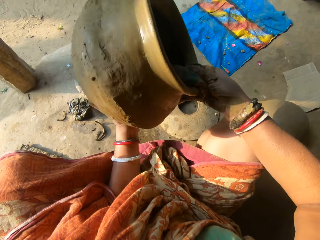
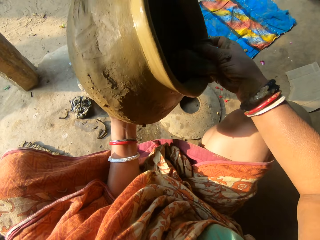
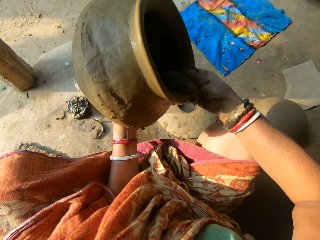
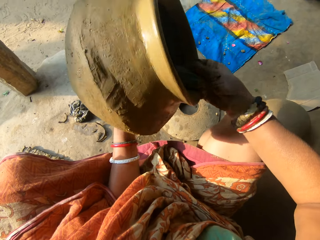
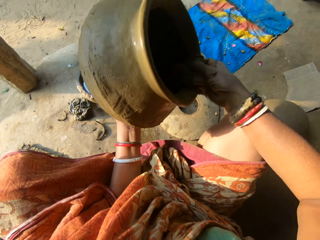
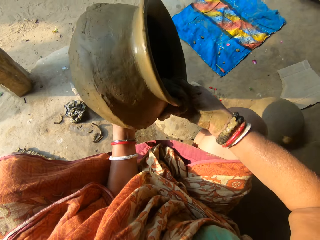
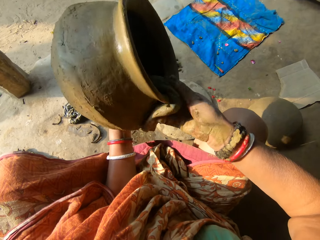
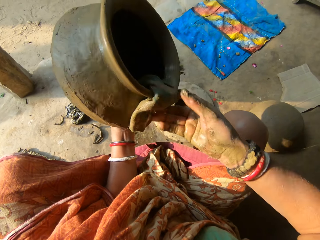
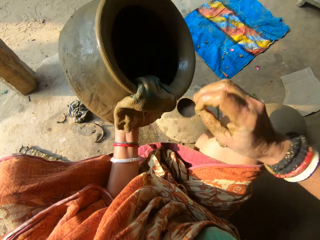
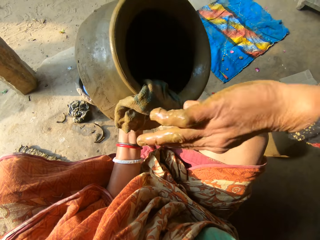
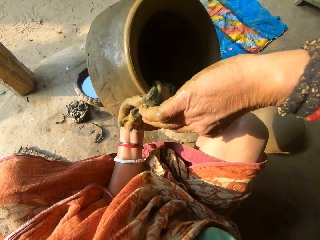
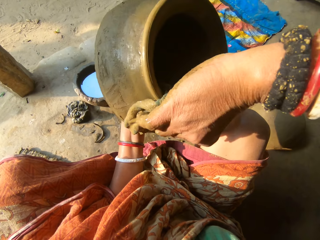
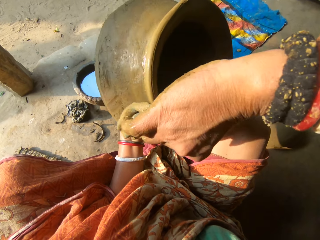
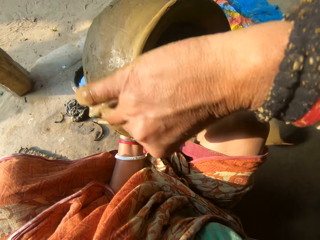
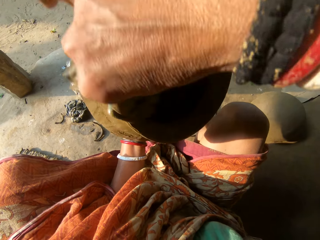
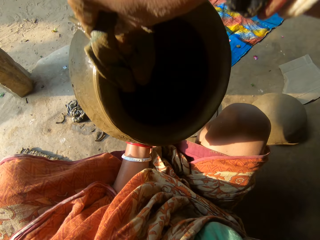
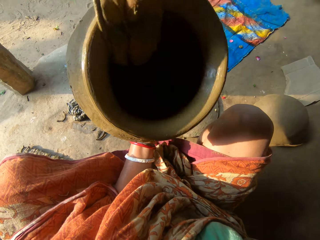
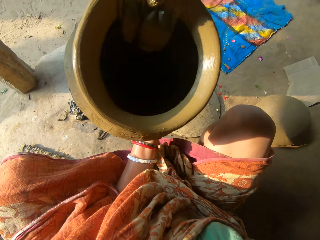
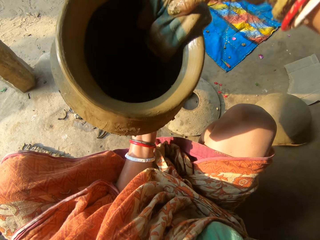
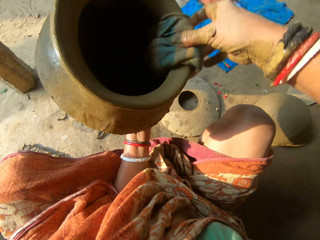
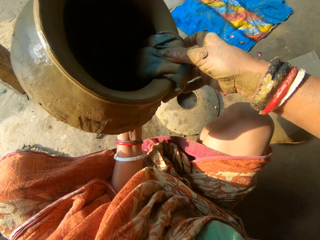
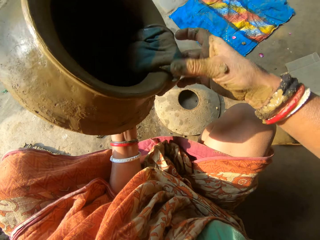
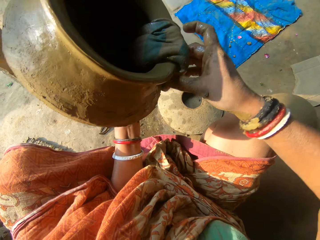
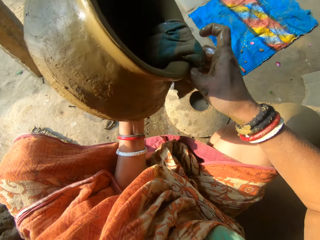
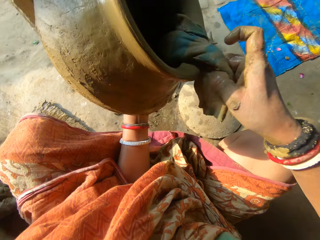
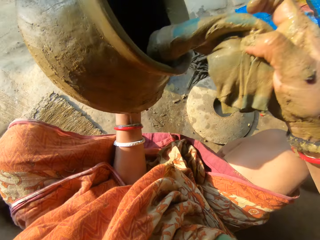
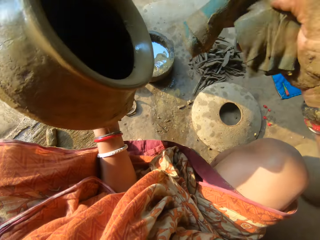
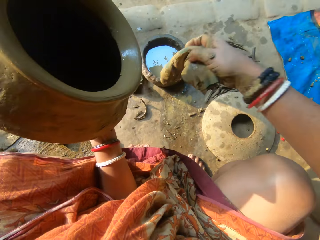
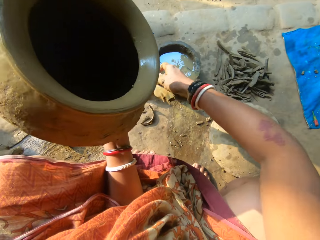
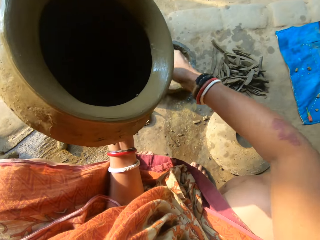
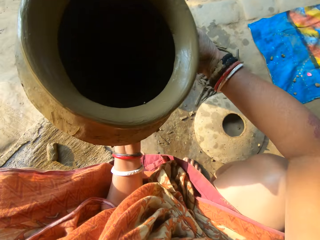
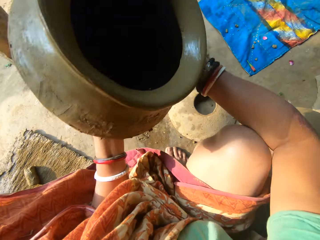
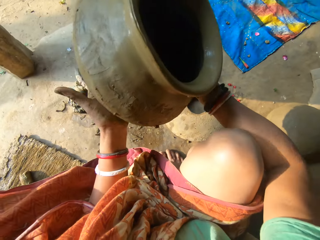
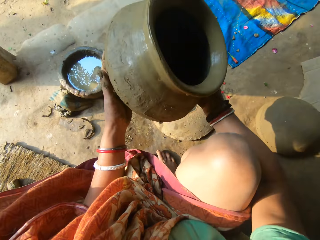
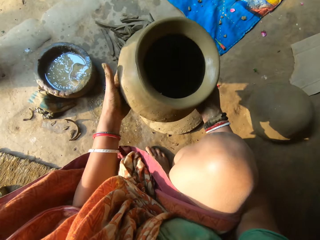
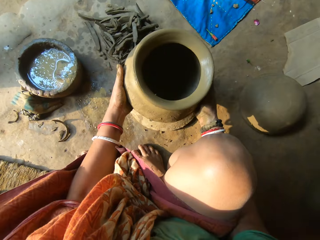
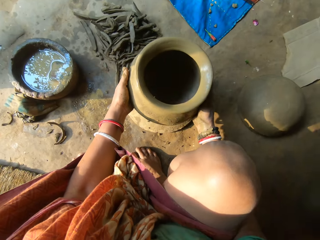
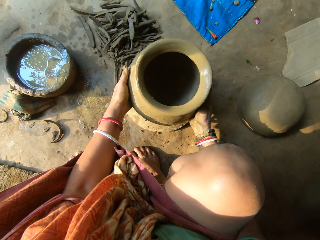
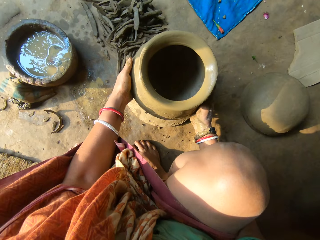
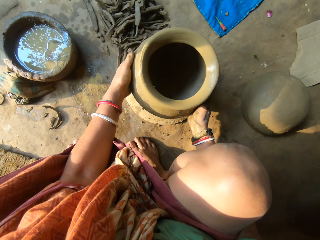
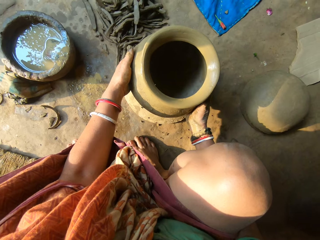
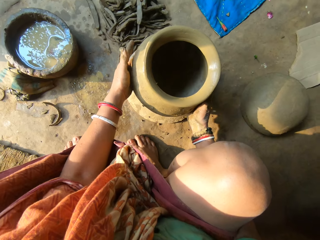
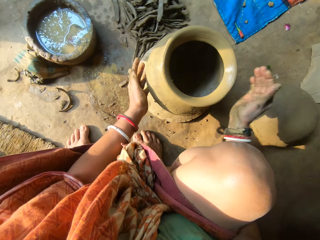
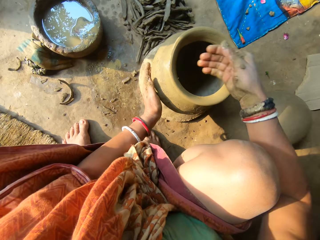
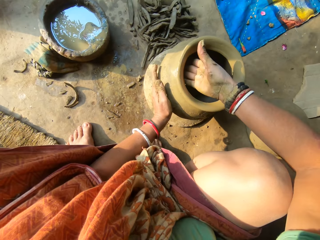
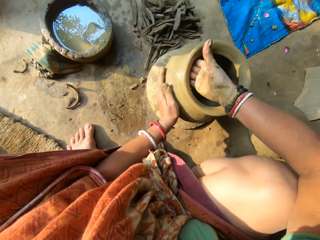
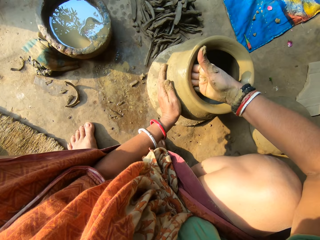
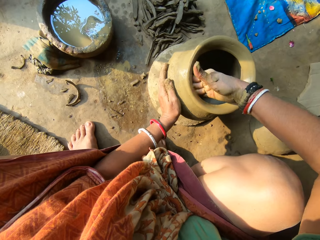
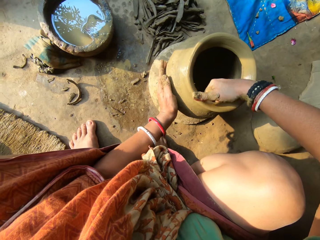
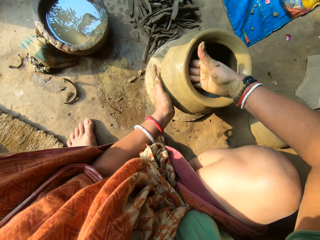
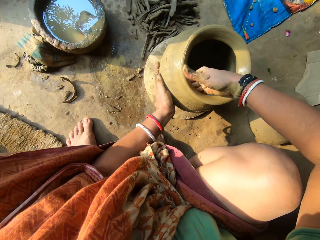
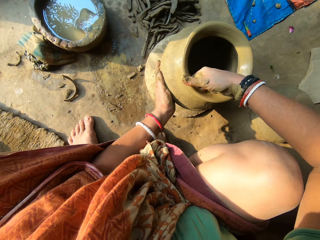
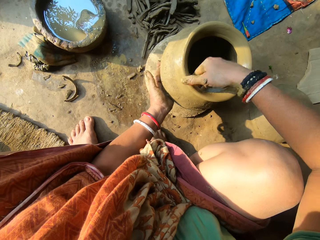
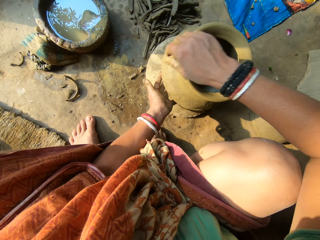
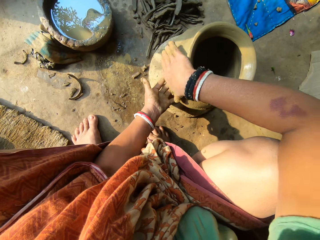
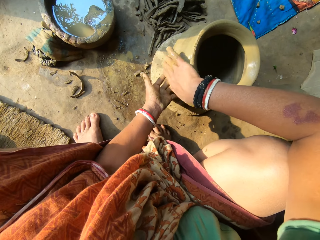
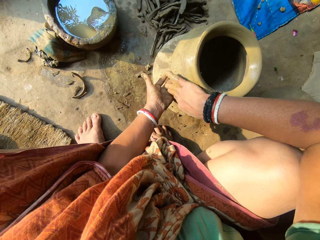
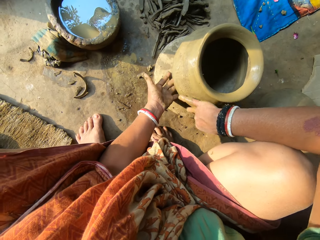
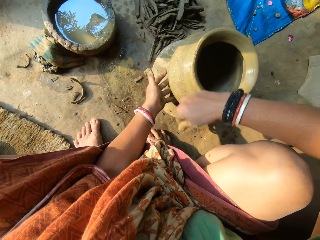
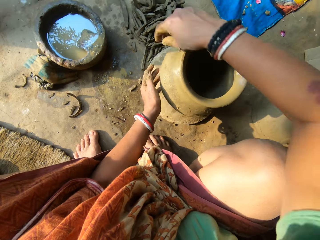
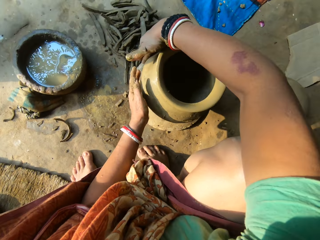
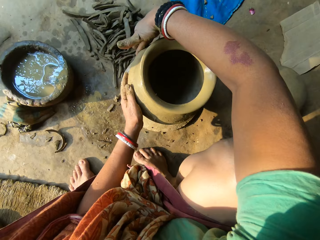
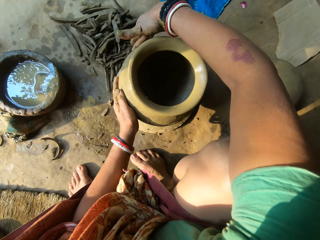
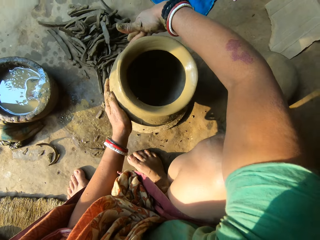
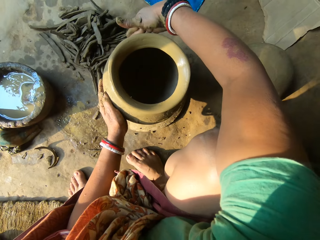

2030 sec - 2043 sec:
The camera wearer unhands the cloth. She holds the cloth and moulds the clay pot with the cloth. She picks up the cloth. She drops the napkin on the floor with her right hand. She places the ceramic clay on the lid on the floor with both hands. She moulds the clay pot. She smoothens the inside of the ceramic clay with her right hand. She smoothens the outside of the ceramic clay with her right hand.

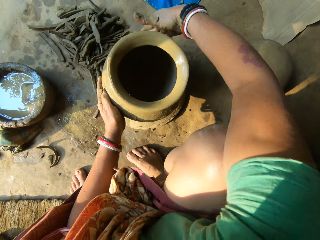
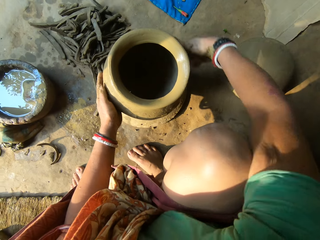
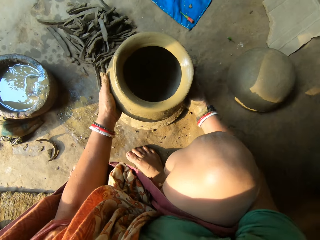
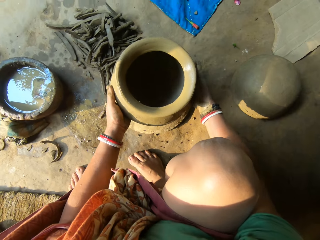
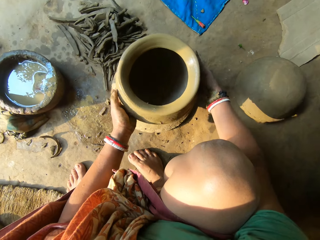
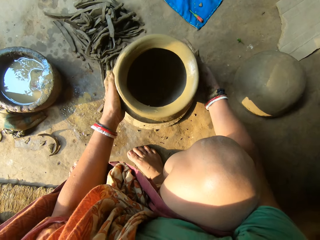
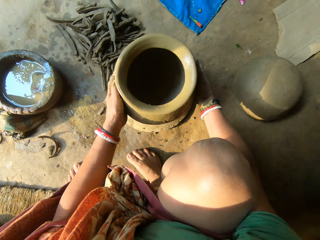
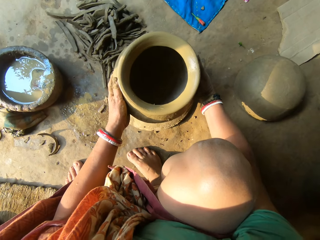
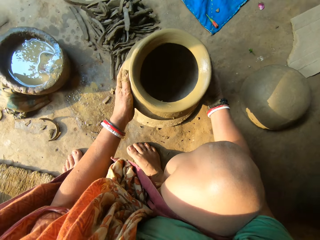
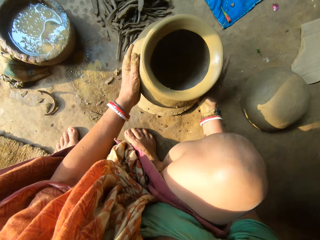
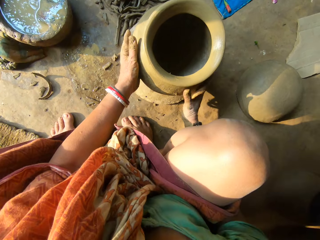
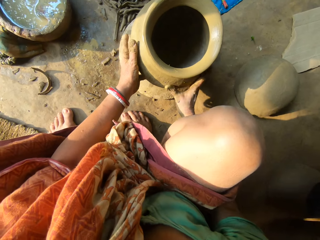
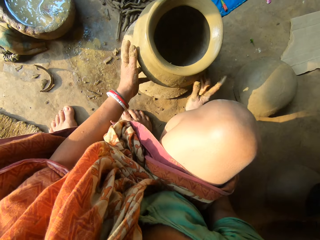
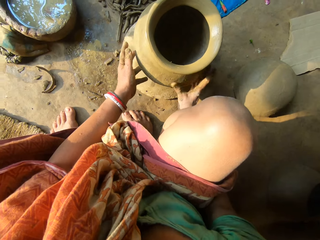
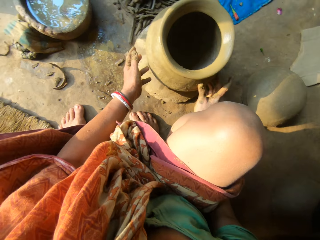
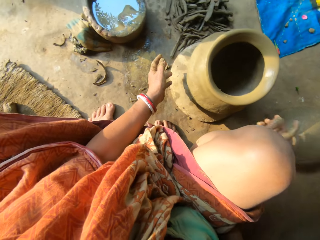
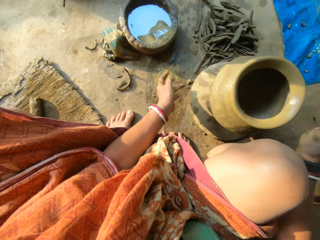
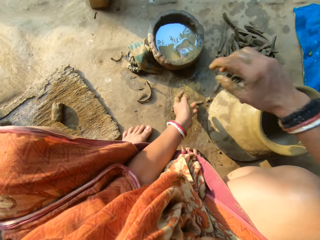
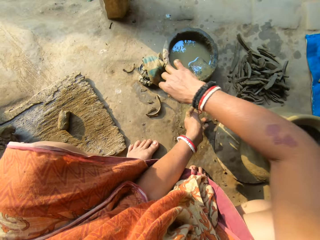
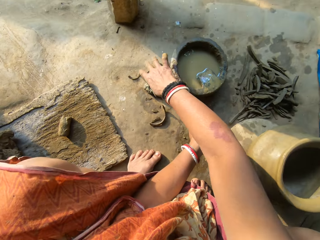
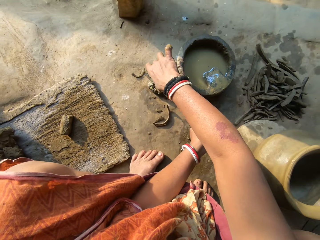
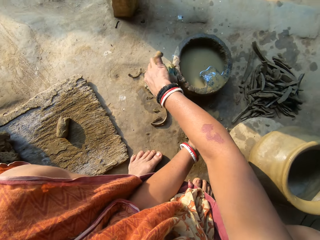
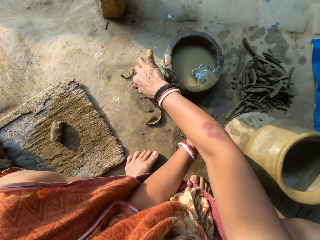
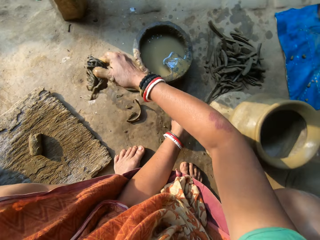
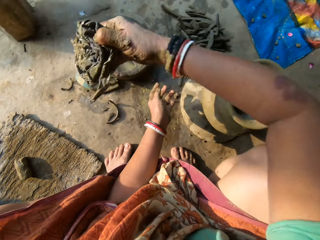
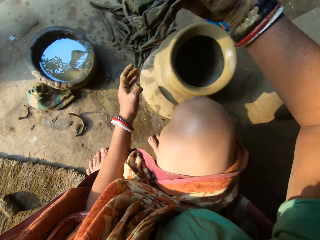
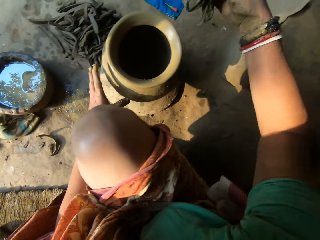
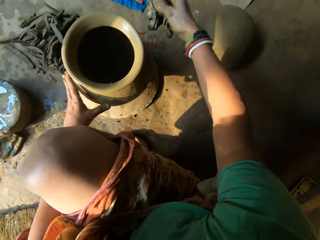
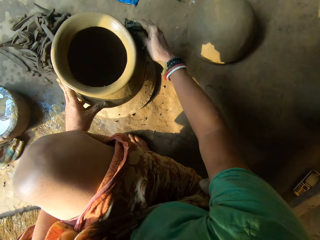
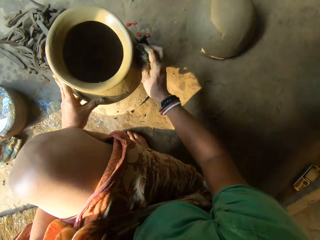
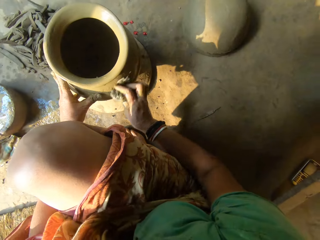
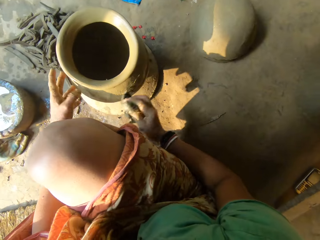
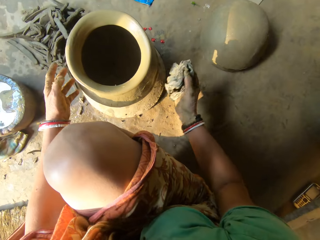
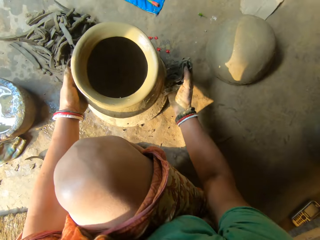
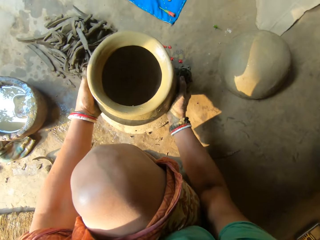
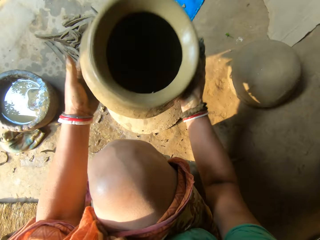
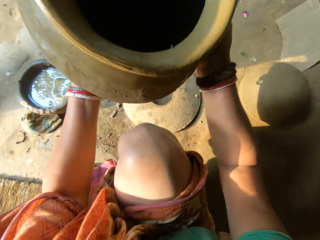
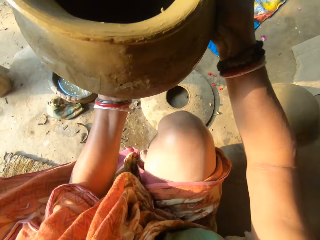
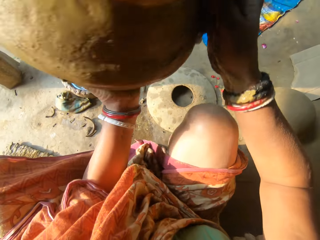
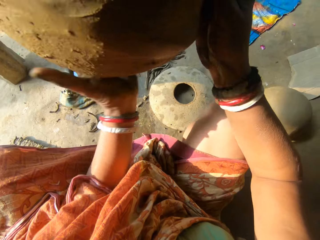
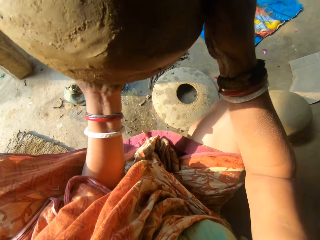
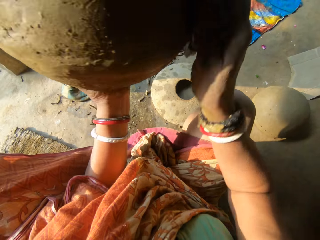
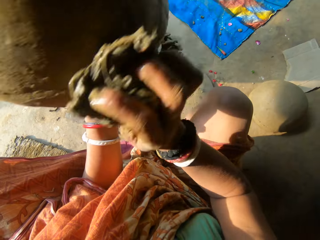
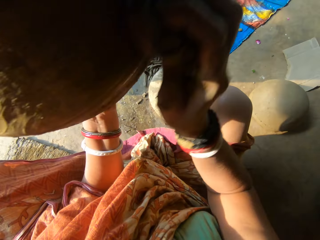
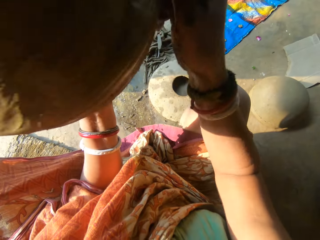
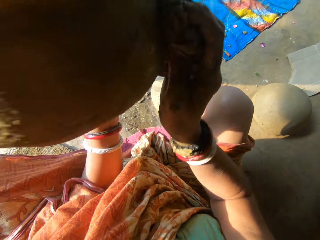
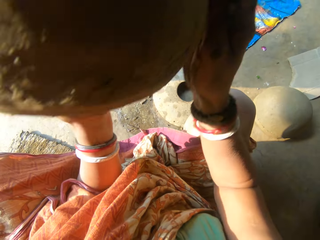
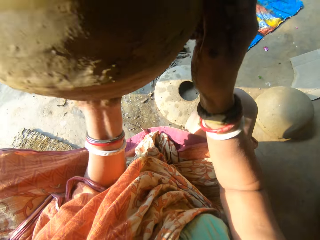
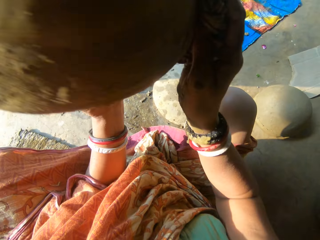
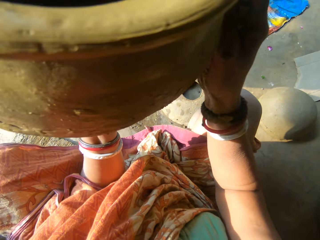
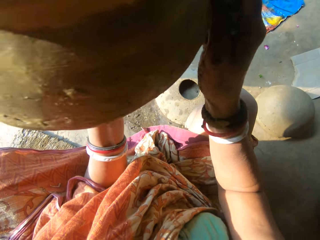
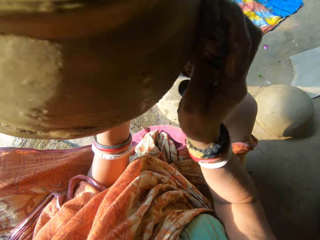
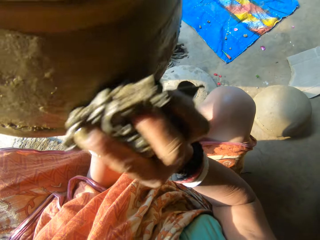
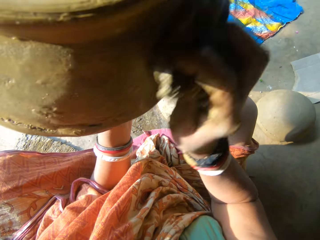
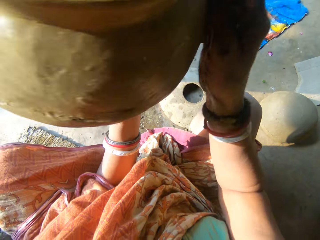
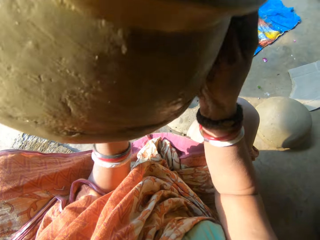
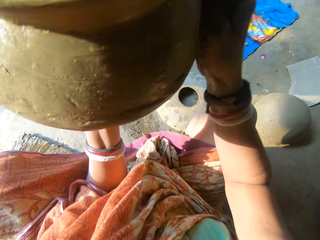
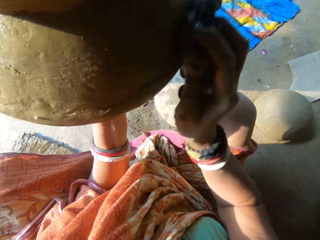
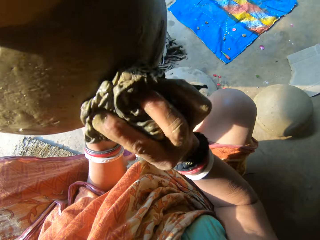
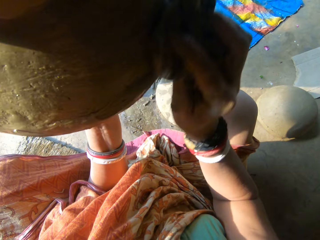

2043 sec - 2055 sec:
The camera wearer moves the clay pot. She smoothens the clay pot. She picks up the napkin on the floor with her right hand. She holds the clay pot with the left hand. She smoothens the clay pot with the cloth. She cleans the outside of the ceramic clay with the napkin in her right hand. She picks up the ceramic clay from the floor with both hands. She smoothens the clay pot with the cloth. She cleans the outside of the ceramic clay with the napkin in her right hand.
